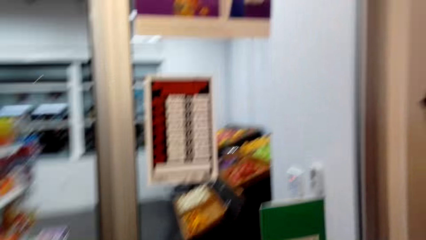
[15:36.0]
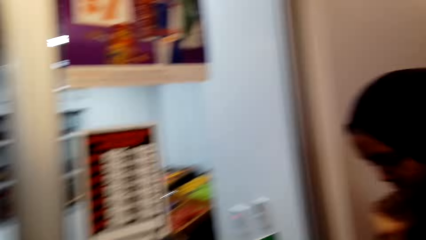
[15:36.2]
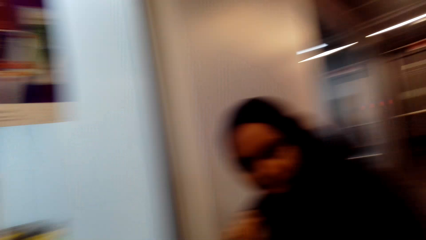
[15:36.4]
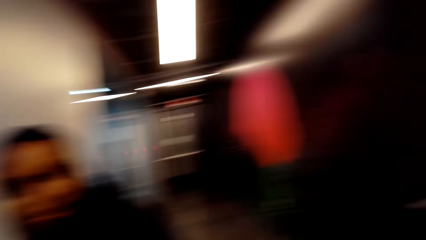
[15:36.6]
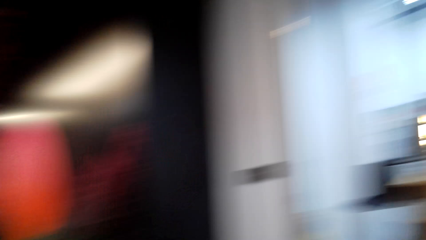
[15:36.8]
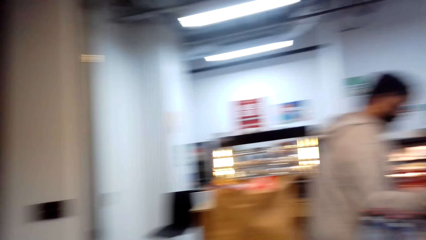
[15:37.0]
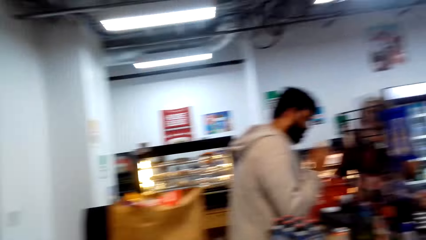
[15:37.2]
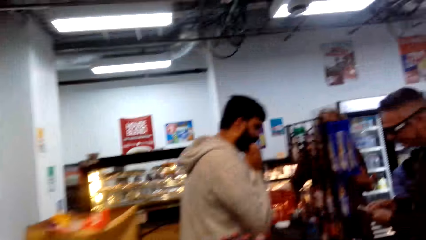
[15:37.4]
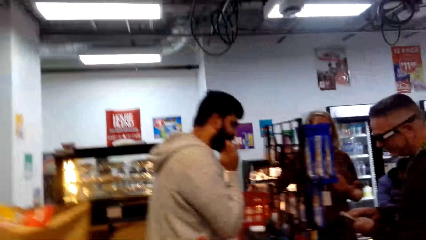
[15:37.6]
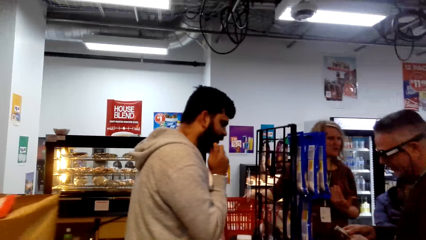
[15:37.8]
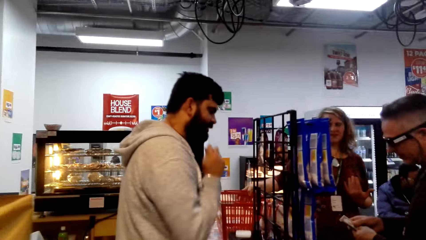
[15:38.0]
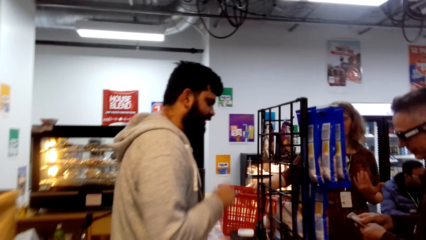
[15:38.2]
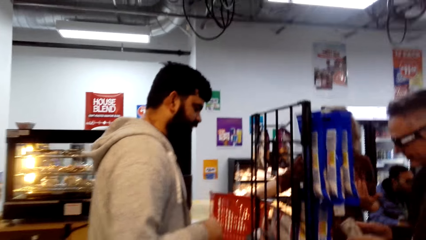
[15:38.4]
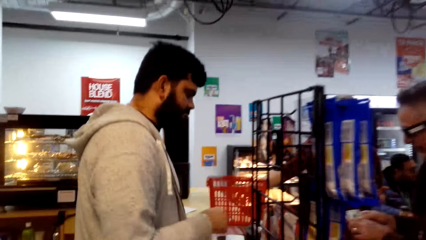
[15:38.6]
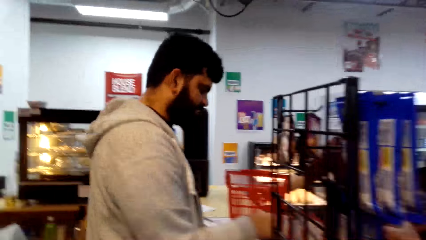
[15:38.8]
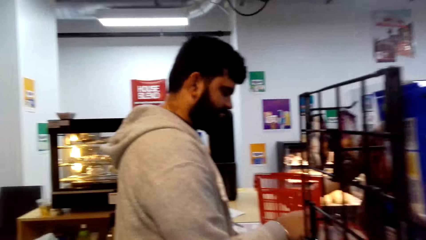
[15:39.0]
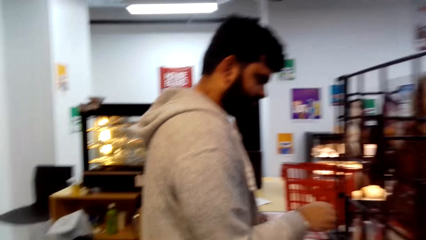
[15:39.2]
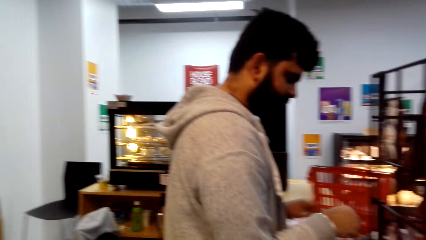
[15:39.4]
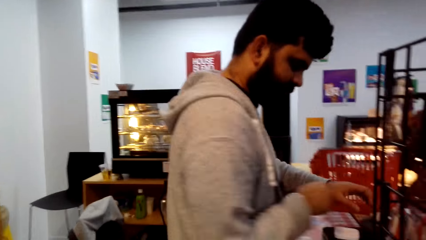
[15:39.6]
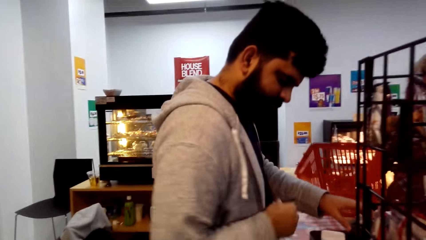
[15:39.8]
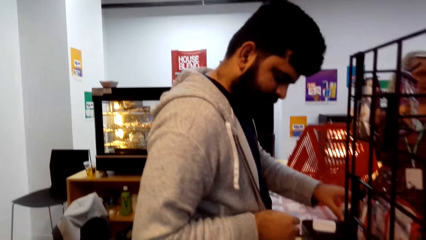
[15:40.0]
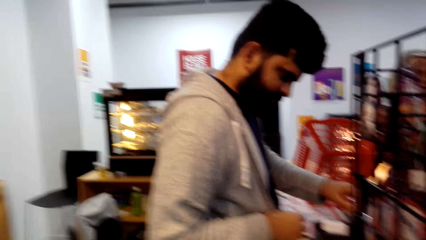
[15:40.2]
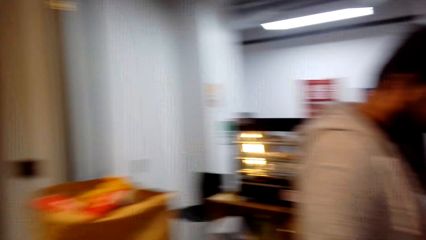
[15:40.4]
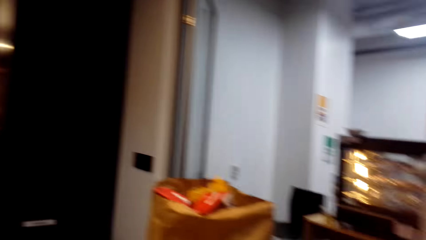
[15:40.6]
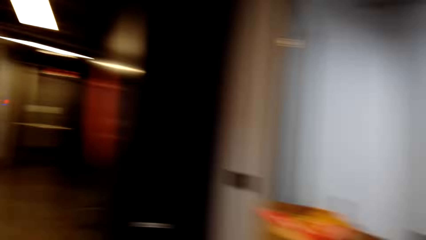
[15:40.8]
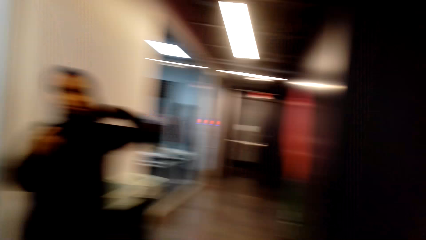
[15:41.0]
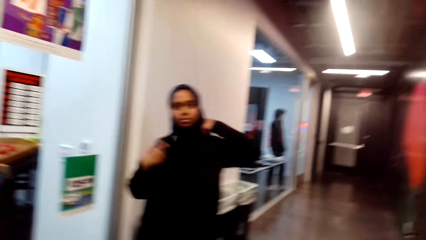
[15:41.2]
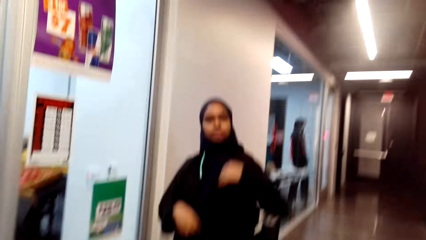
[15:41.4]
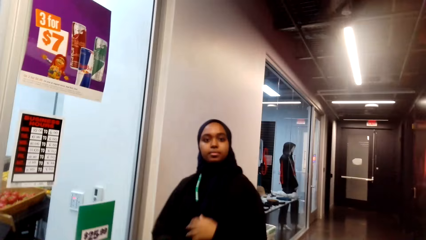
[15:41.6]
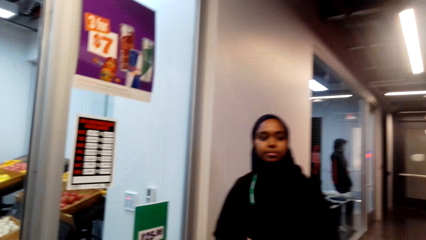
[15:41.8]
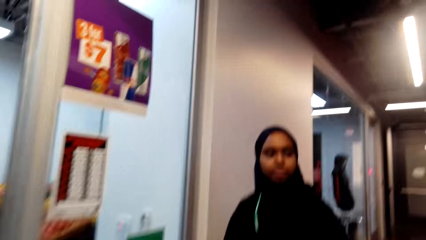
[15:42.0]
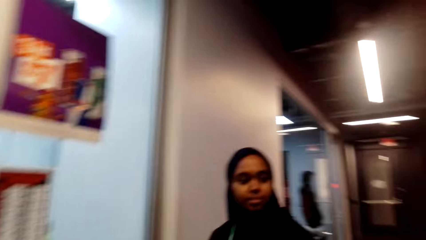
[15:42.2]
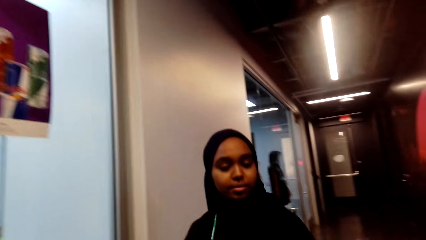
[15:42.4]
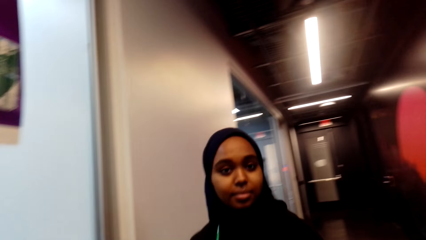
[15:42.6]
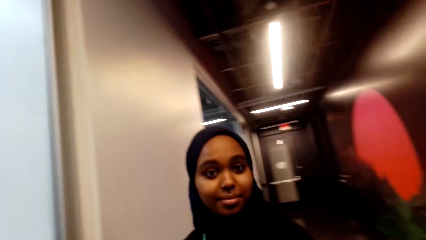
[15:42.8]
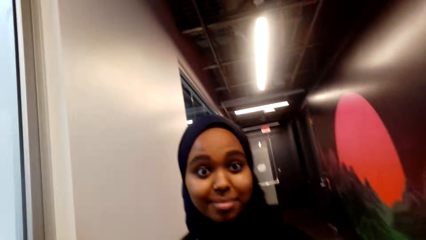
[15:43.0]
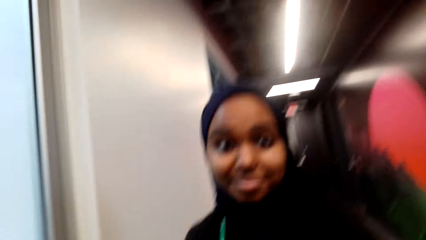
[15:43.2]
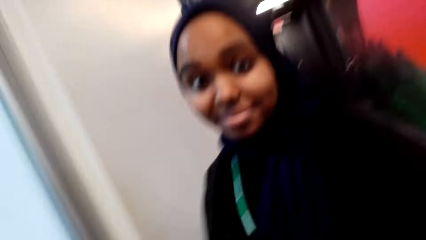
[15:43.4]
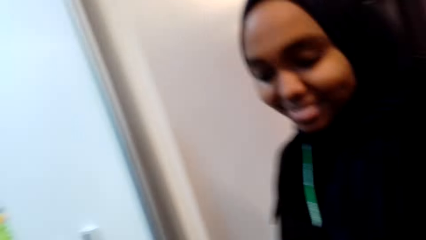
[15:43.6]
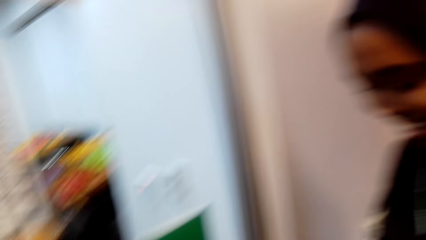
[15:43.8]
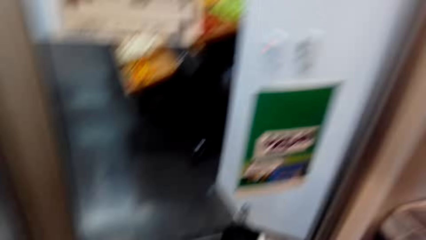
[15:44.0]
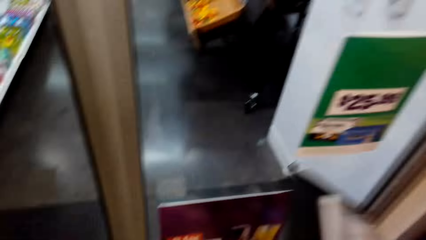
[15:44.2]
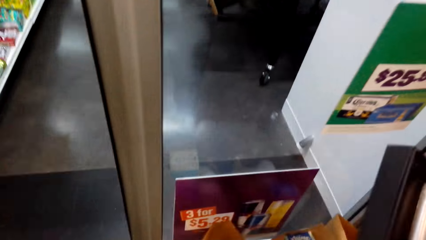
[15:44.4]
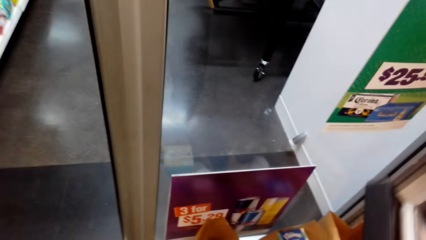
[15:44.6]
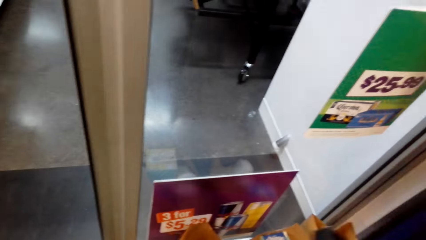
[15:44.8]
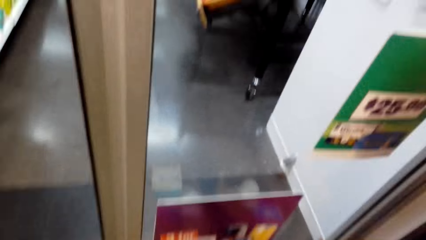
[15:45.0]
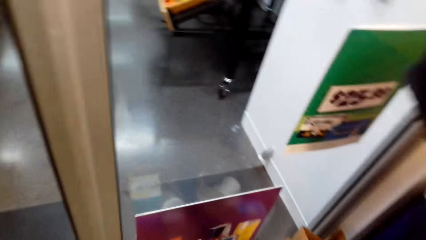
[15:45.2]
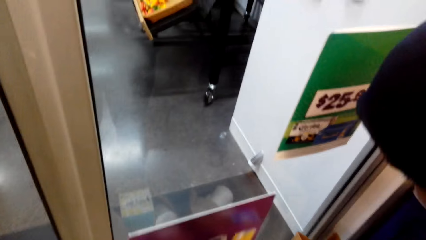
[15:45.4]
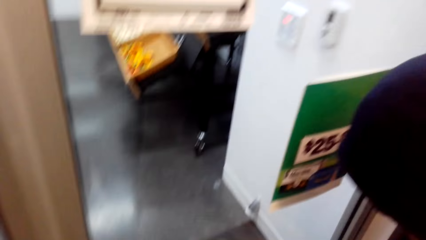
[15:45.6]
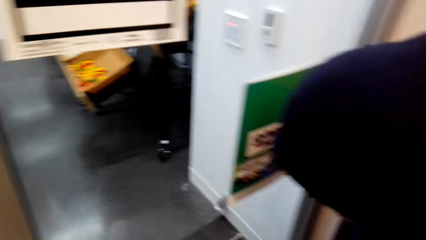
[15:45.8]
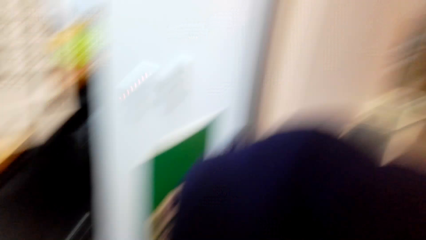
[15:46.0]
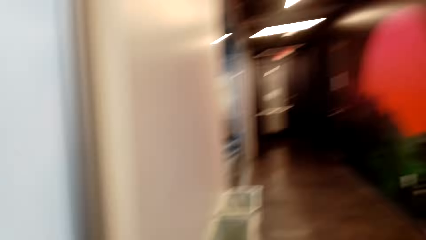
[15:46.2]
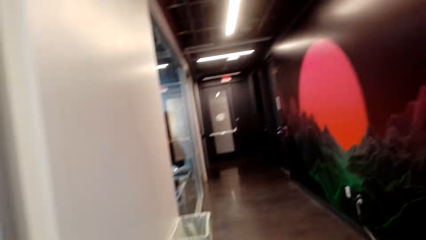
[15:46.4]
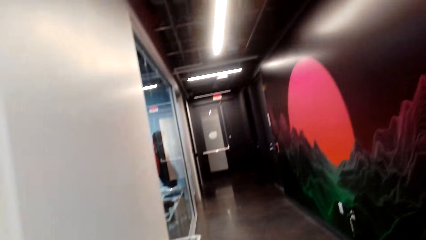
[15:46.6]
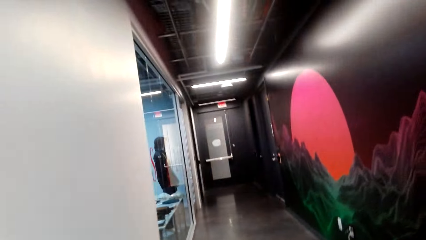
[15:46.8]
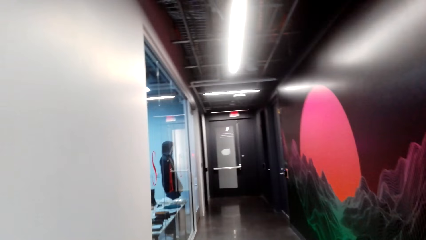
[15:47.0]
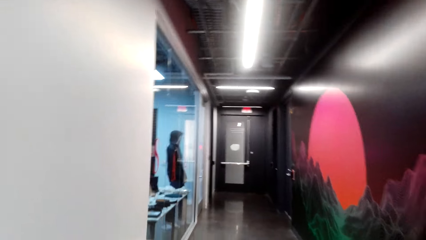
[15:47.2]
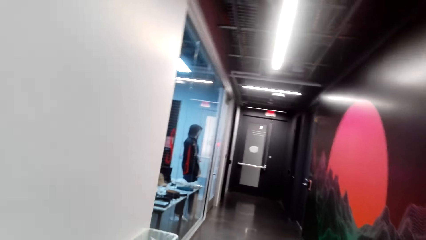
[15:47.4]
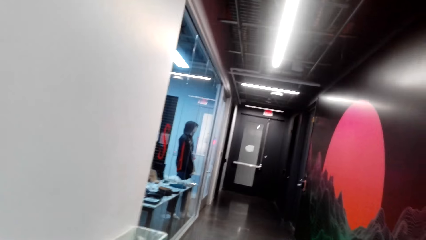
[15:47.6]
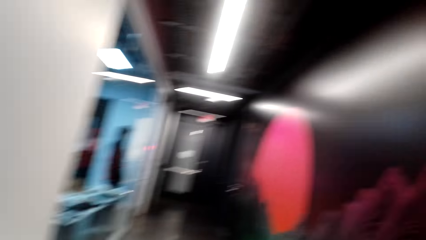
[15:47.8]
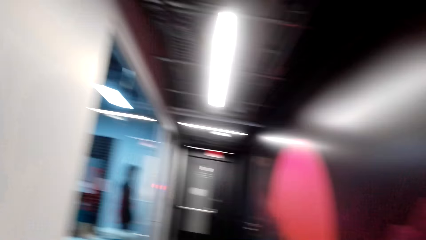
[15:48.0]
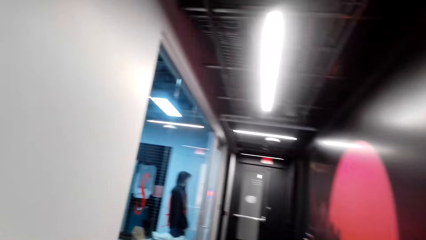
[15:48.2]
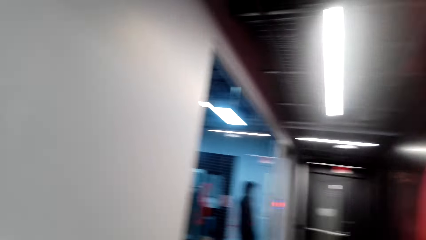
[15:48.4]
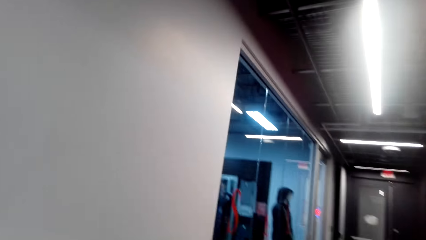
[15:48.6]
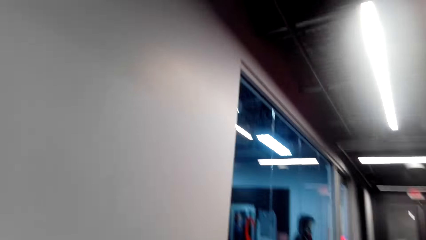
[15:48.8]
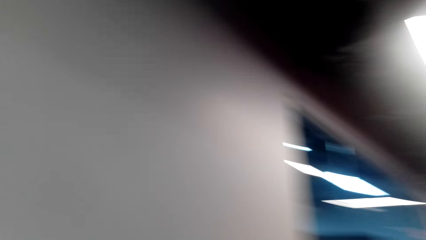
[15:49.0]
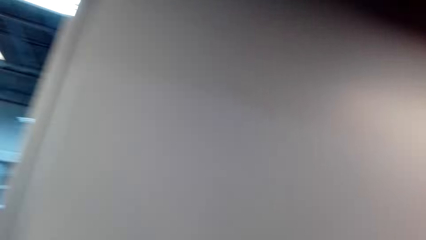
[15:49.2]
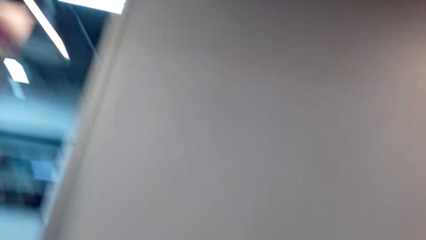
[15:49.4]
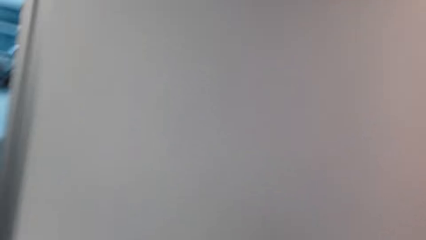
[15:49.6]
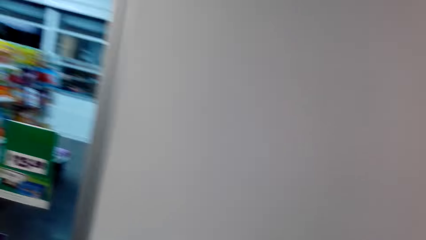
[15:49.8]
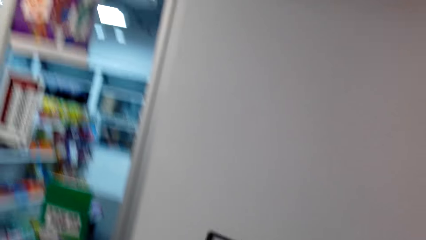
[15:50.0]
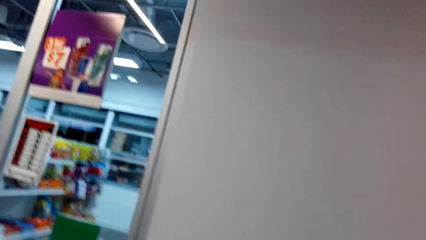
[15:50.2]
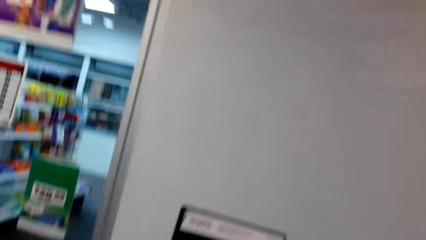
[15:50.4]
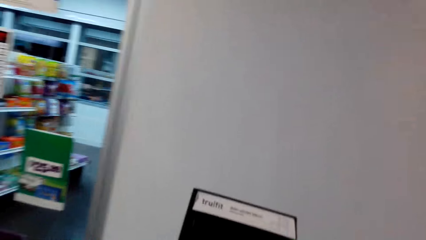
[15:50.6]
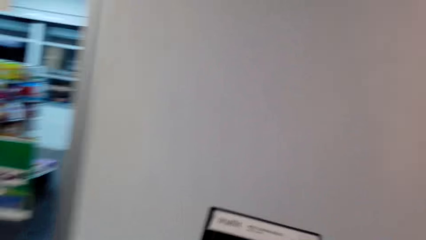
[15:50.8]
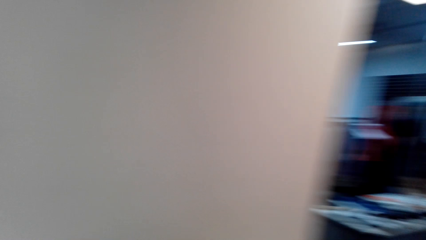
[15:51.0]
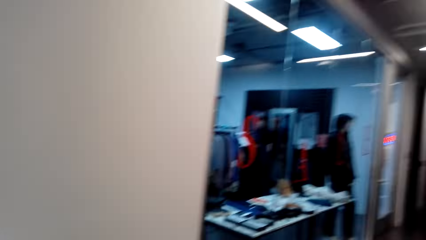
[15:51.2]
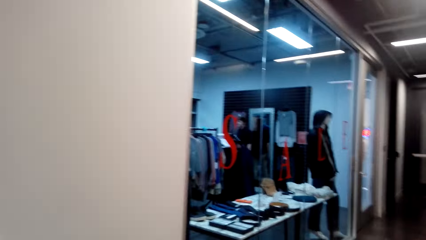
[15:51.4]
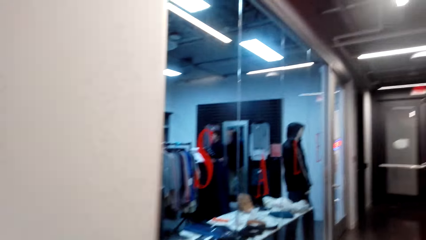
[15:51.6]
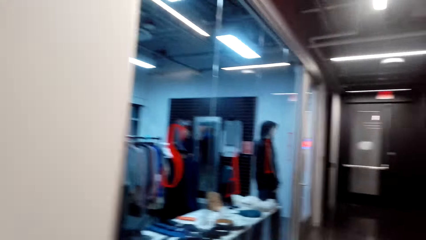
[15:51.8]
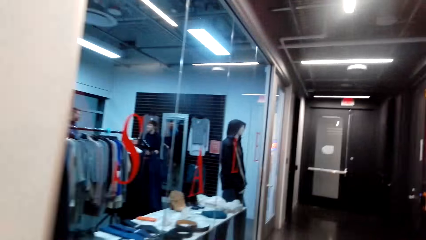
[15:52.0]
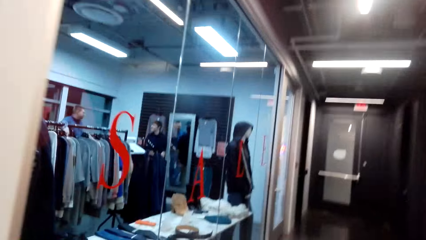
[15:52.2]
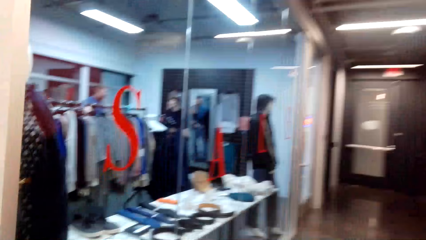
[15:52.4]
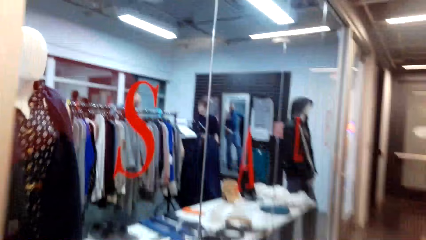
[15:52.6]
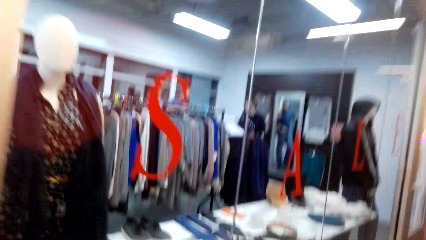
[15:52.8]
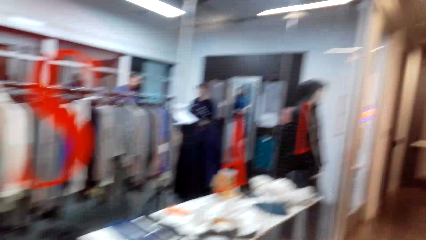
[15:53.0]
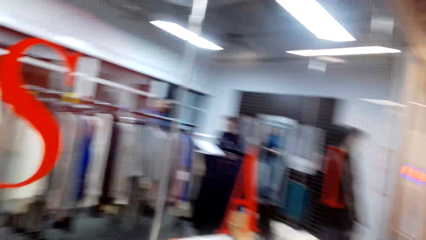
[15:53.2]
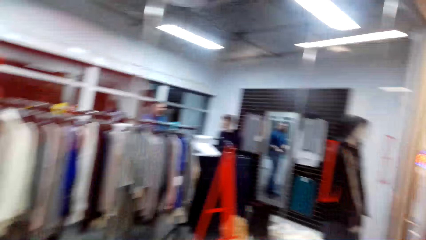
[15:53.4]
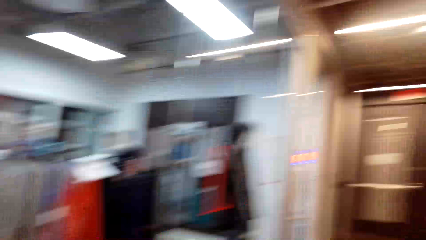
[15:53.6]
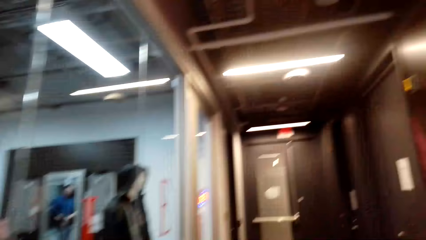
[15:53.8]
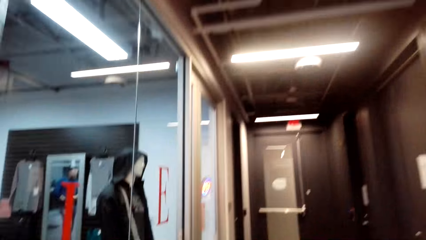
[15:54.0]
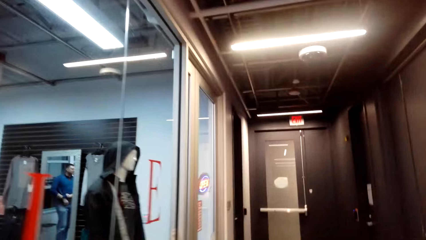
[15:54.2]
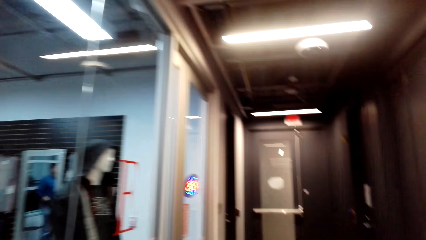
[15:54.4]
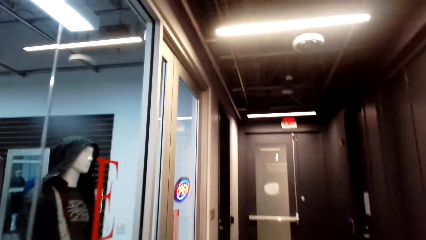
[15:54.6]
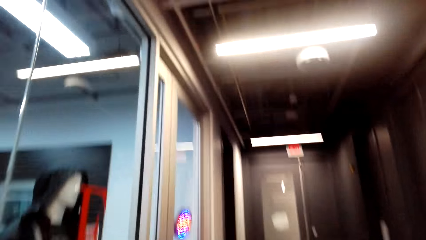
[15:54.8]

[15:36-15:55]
A person presses keyboard keys. A lady looks at the camera wearer. The lady laughs with the camera wearer. The camera wearer walks around.
